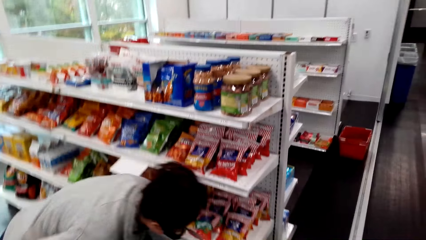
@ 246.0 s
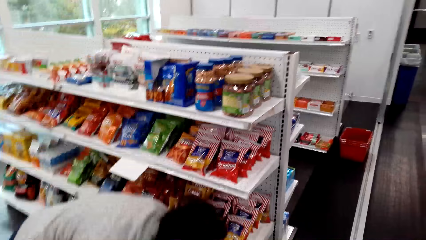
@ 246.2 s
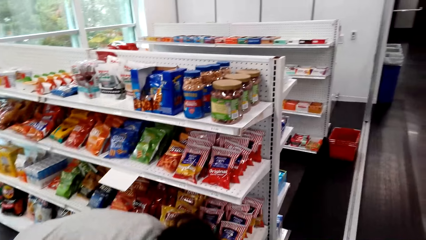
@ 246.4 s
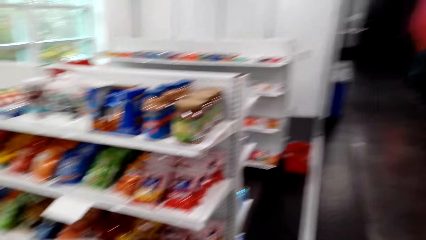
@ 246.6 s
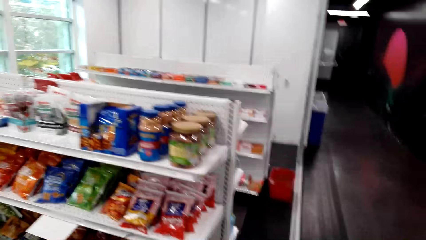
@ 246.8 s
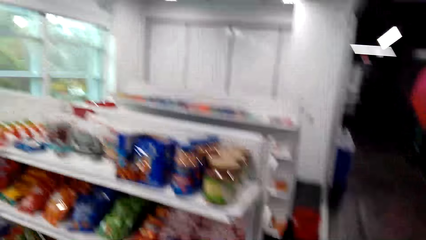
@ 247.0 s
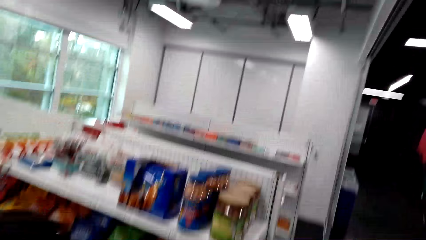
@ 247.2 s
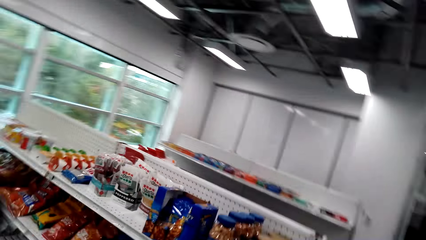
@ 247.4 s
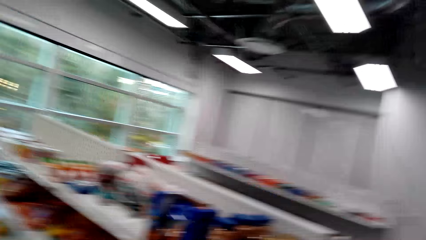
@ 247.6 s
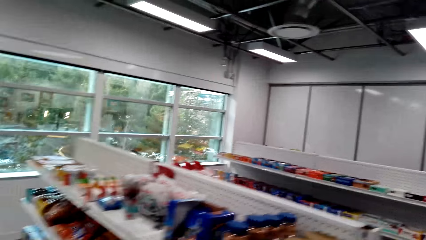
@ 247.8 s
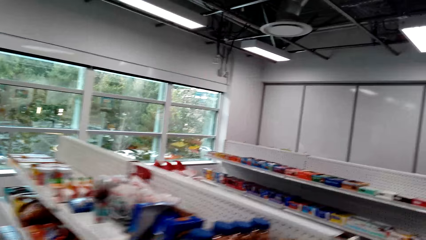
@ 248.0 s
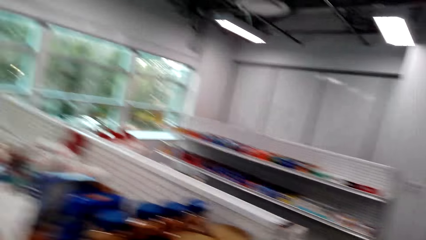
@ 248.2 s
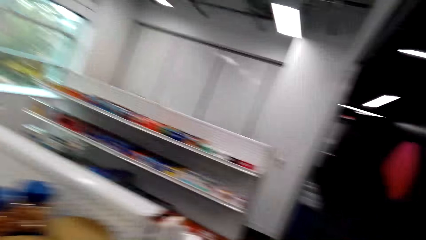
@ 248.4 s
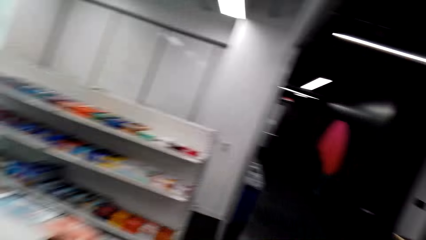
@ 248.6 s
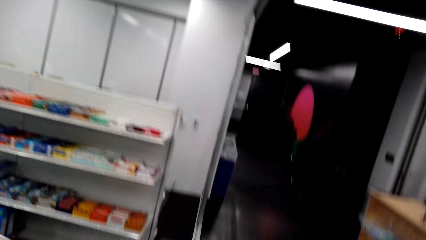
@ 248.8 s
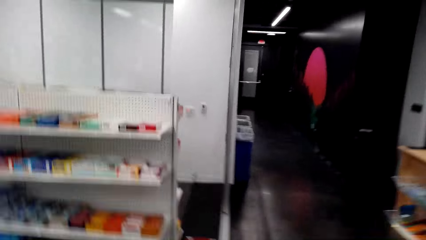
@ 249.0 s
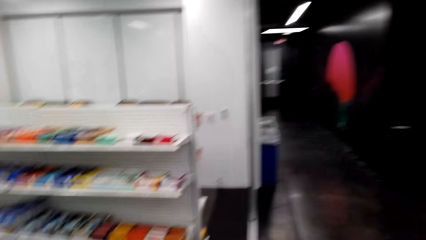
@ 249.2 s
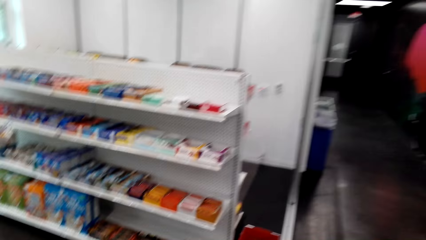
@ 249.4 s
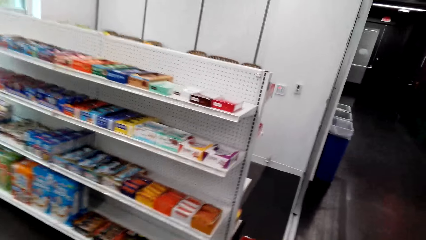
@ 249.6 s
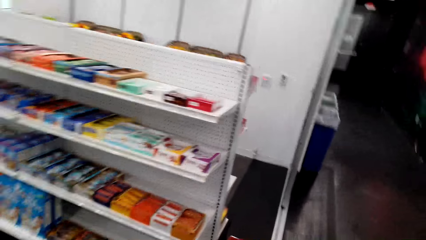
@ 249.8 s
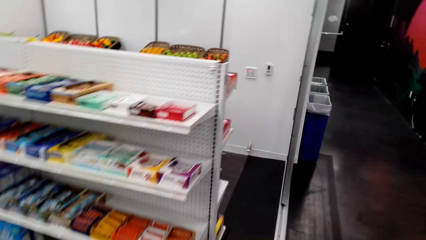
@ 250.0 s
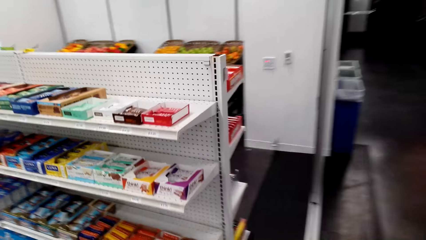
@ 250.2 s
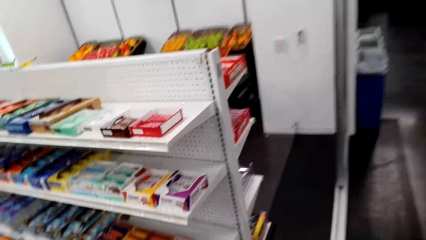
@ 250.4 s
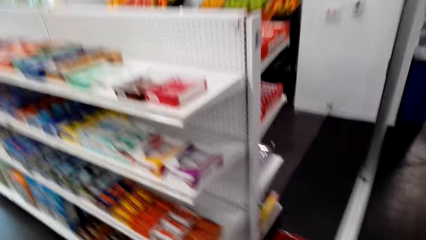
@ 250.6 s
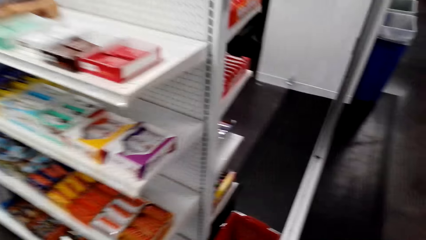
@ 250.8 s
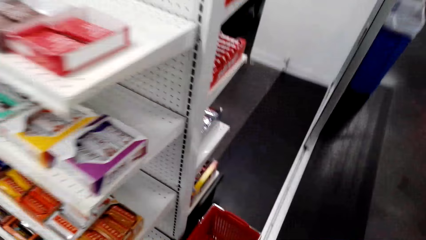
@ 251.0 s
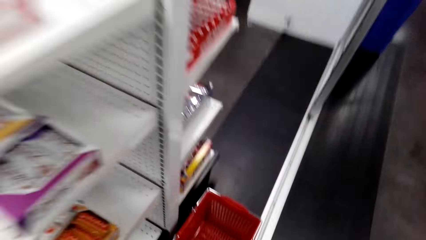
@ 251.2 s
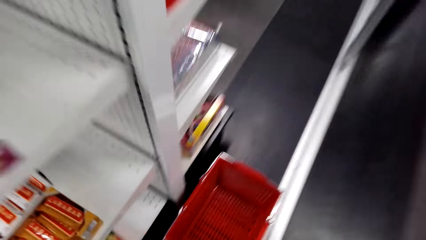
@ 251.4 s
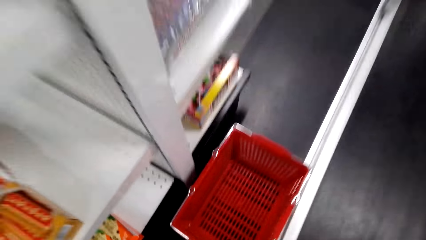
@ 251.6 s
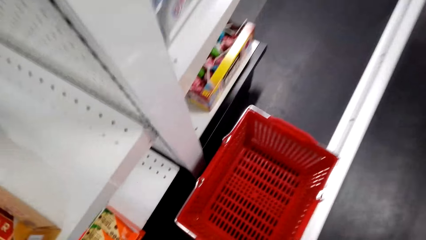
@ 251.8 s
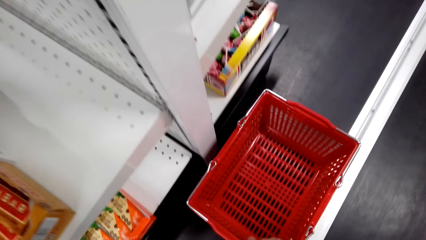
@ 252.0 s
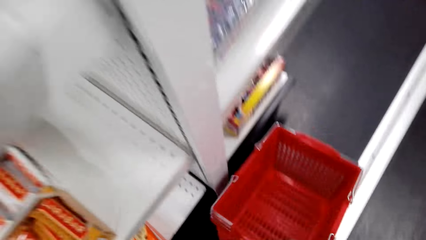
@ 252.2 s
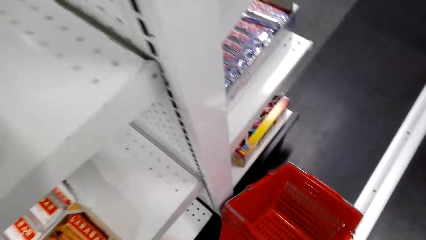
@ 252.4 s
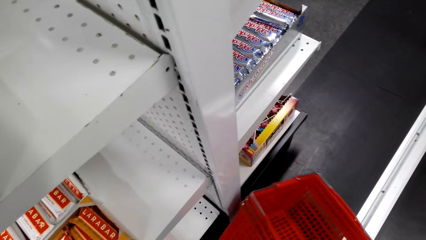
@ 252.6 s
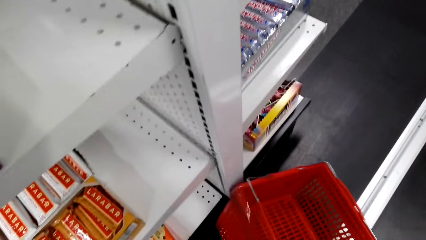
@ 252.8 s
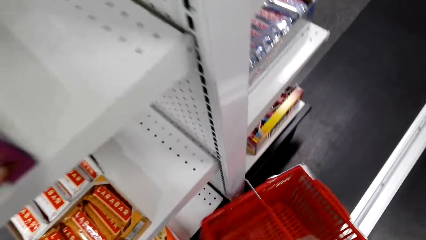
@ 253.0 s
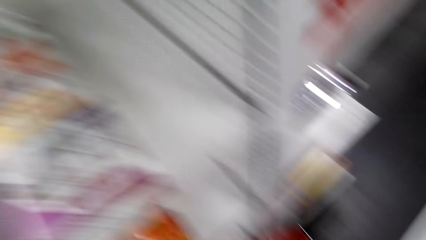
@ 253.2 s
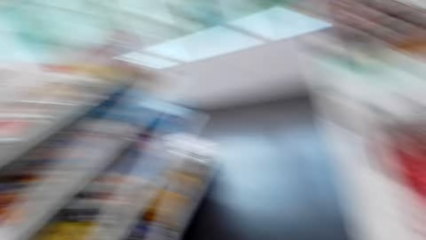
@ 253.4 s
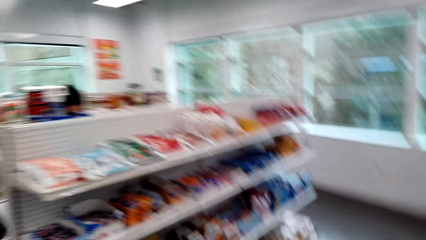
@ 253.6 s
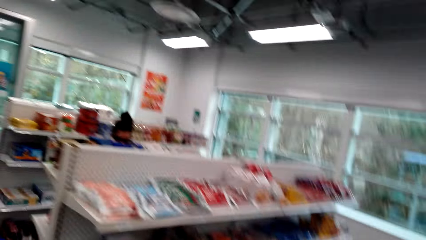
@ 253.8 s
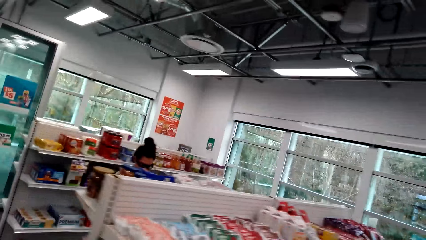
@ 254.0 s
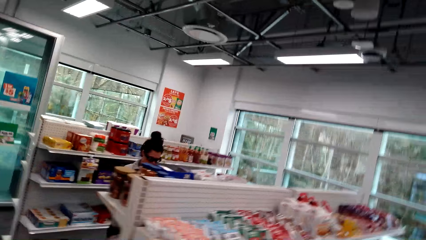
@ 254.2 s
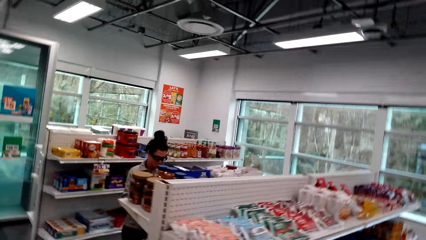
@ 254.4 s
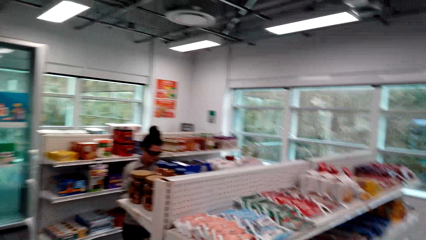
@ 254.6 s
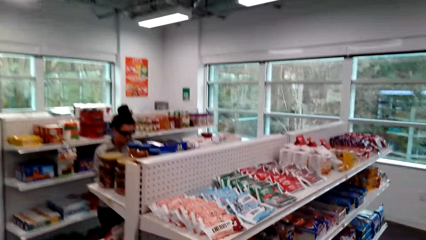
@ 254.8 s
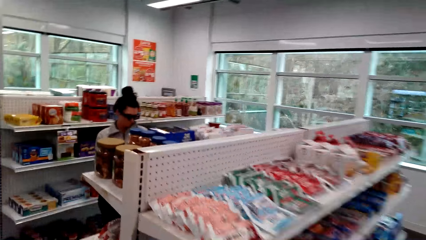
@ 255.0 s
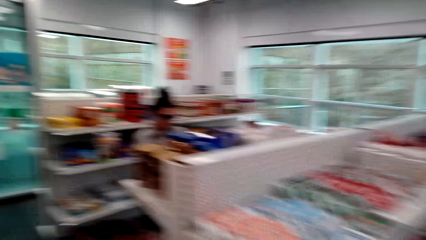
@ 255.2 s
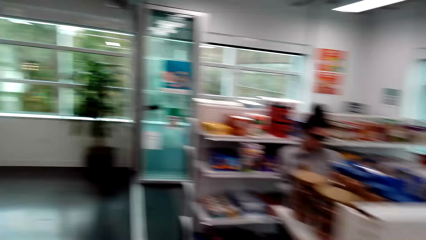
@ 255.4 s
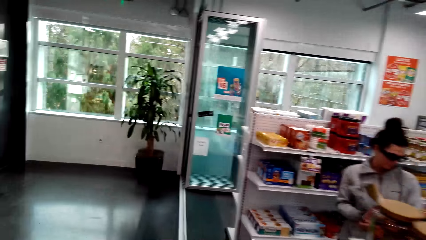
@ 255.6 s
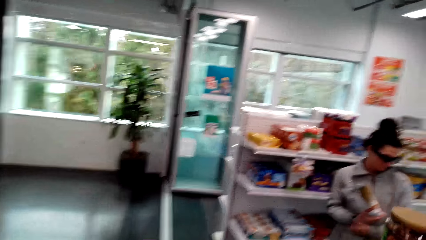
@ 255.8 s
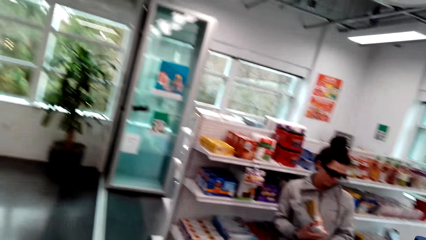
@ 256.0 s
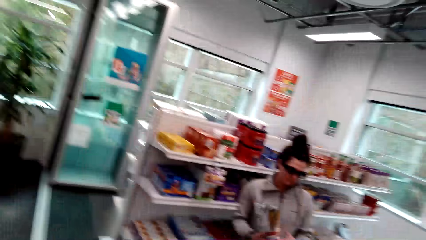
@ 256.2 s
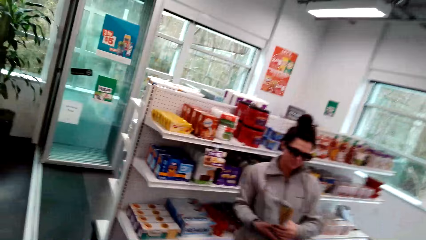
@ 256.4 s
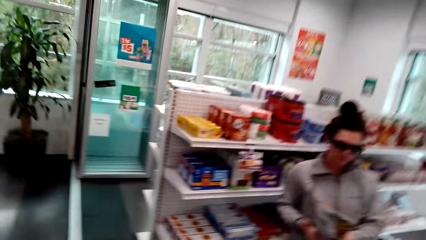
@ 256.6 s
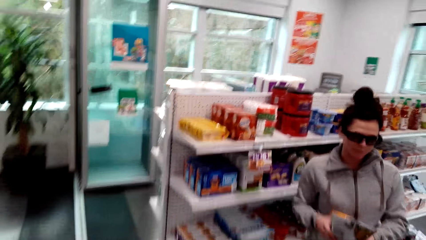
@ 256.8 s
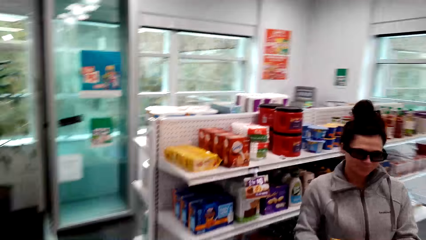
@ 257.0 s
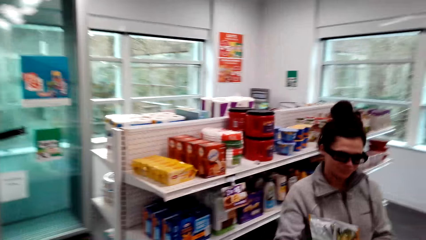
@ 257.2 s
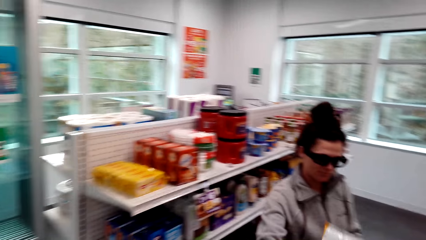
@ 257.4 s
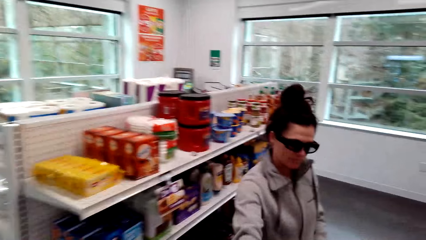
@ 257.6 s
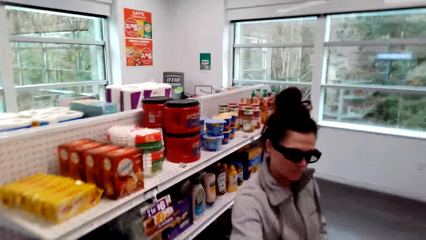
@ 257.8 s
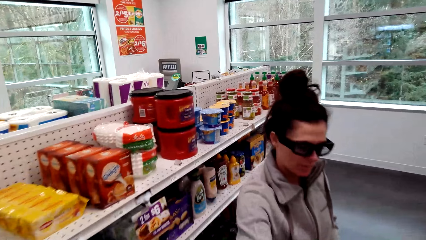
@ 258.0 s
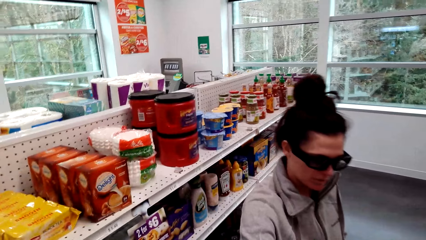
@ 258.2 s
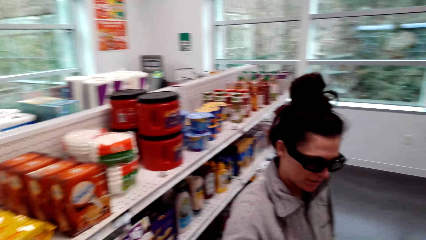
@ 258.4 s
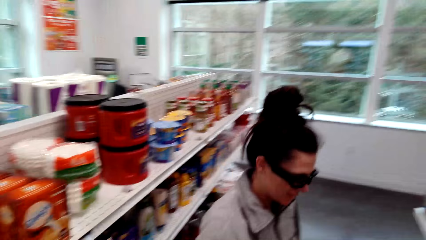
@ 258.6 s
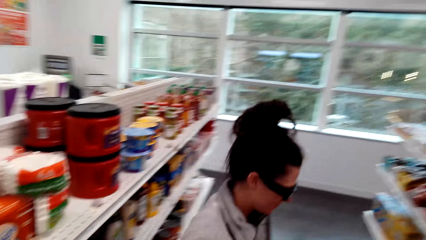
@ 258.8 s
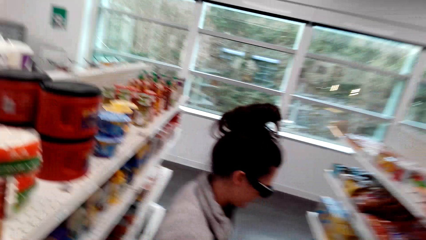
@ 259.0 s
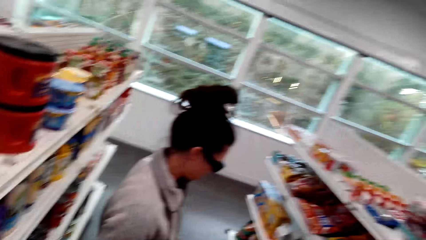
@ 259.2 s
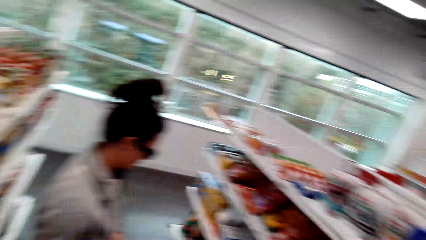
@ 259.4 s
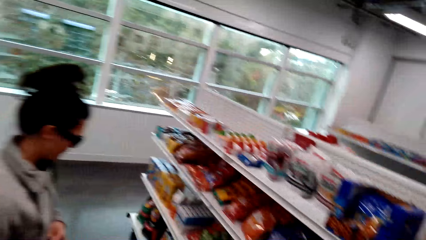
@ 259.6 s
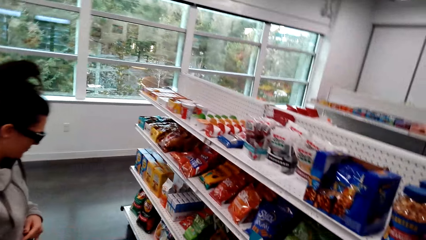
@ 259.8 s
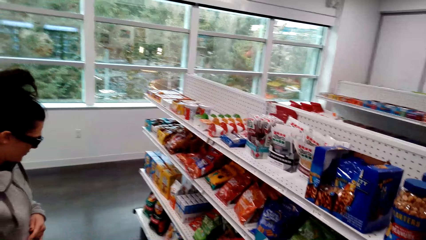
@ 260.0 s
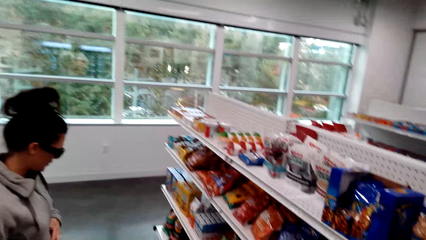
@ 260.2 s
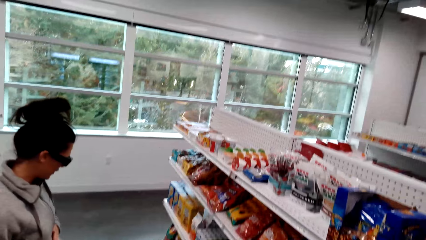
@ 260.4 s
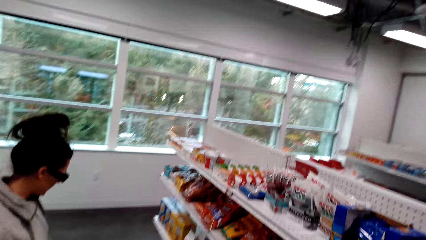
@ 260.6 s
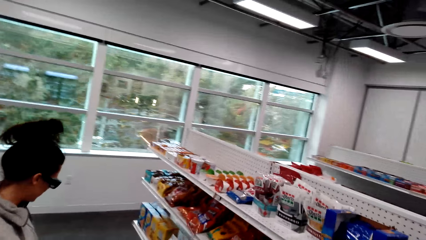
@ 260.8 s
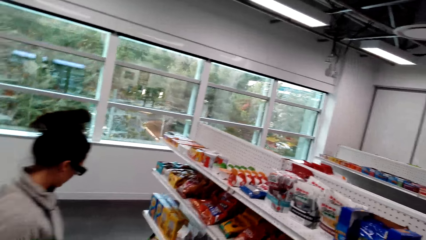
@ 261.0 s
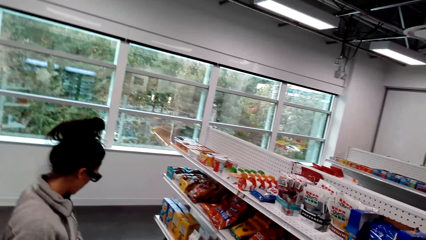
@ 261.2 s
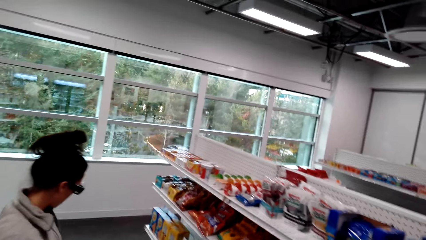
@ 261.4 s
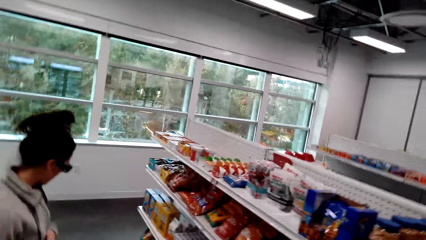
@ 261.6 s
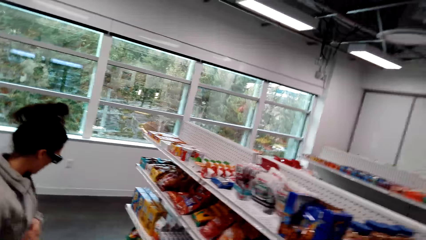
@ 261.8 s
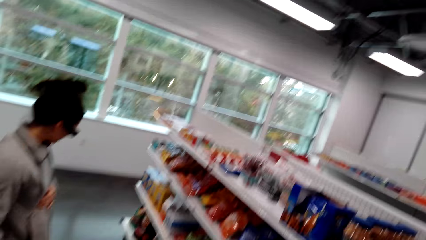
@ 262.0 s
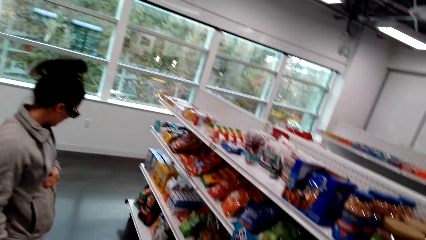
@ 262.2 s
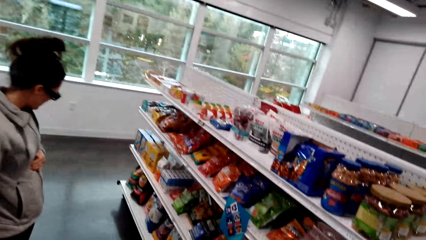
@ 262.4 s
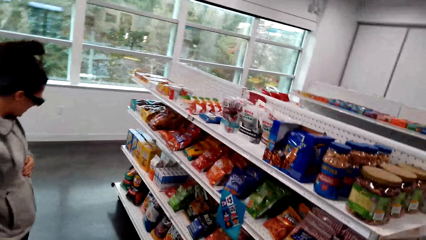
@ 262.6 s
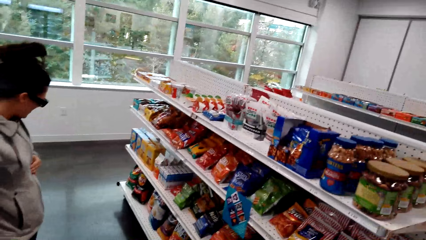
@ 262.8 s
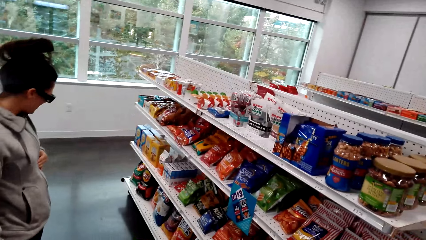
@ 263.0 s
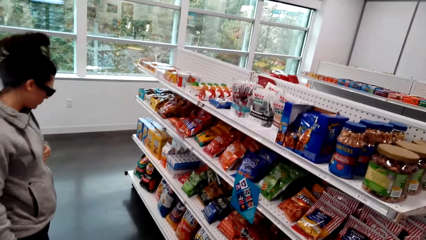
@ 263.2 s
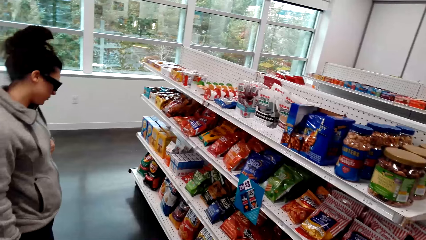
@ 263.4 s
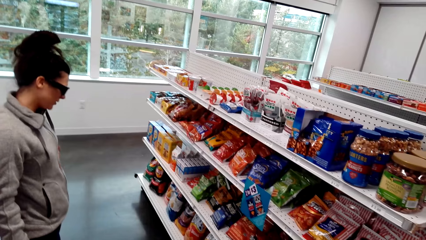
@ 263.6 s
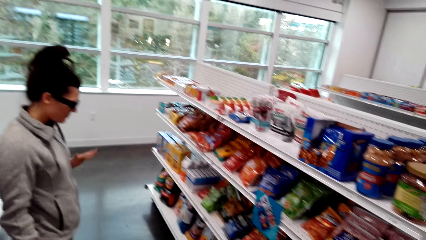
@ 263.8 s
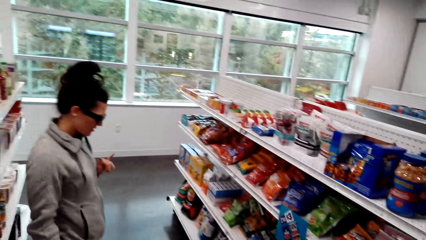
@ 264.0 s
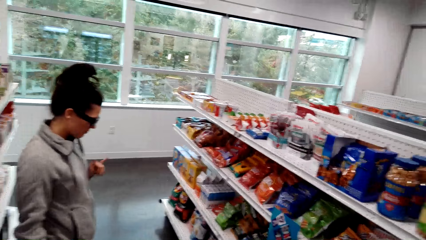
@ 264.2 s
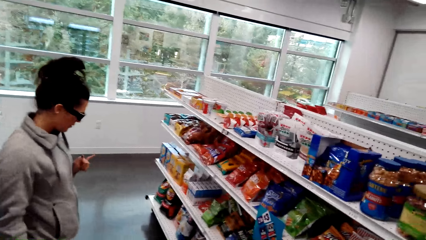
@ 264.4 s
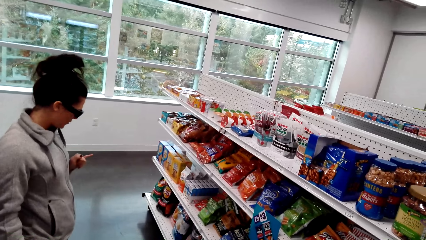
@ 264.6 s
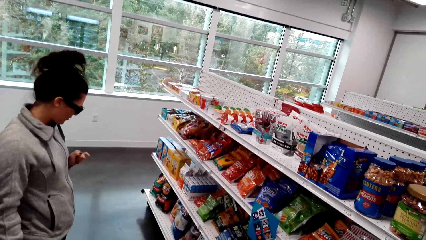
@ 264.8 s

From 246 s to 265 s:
A woman bends towards a shelf. The camera wearer moves around the supermarket. They look around the supermarket. They lift the shopping baskets from the floor. They move around the supermarket. They look at the woman. They walk forward. They dialogue with the woman. The woman gestures at the camera wearer.
